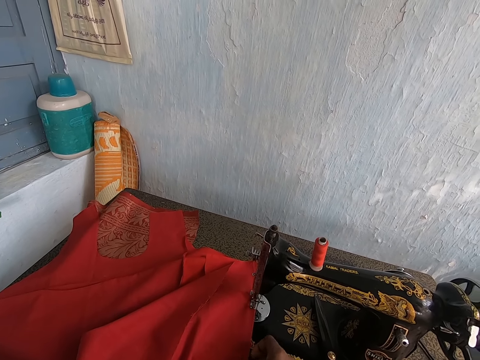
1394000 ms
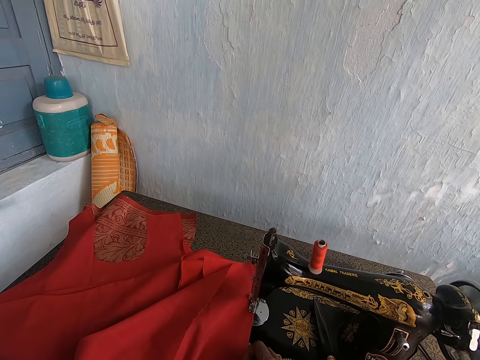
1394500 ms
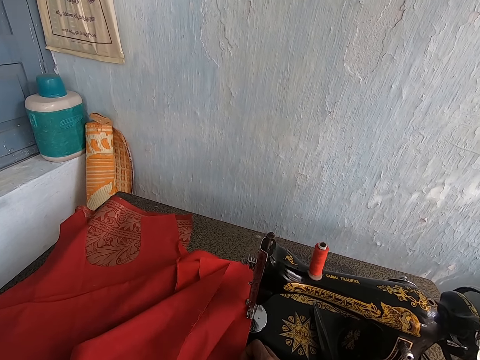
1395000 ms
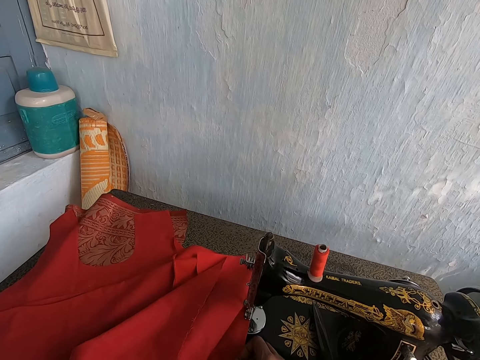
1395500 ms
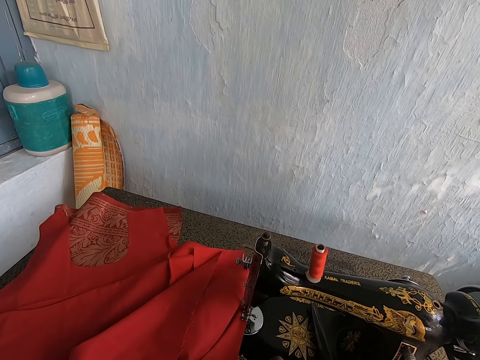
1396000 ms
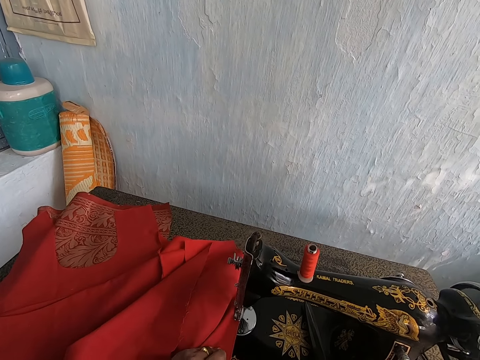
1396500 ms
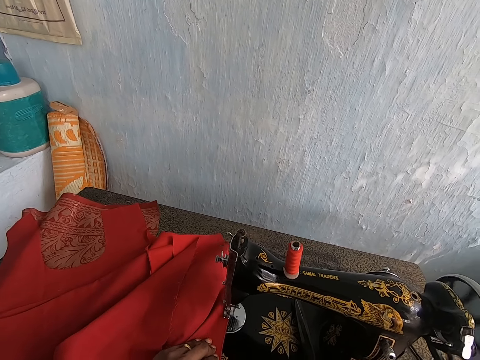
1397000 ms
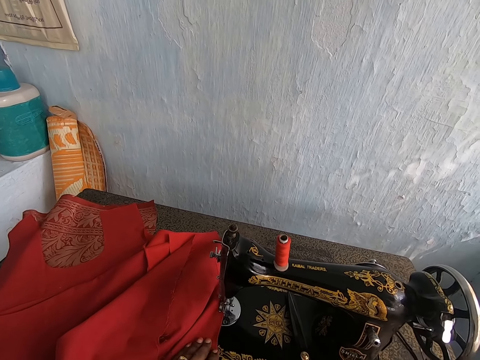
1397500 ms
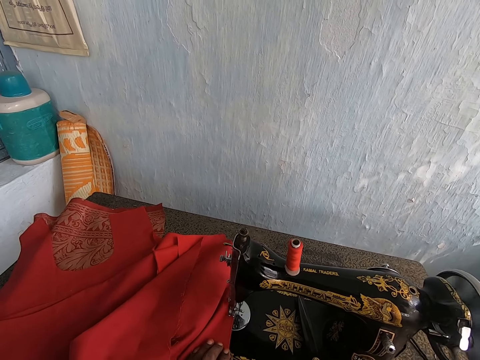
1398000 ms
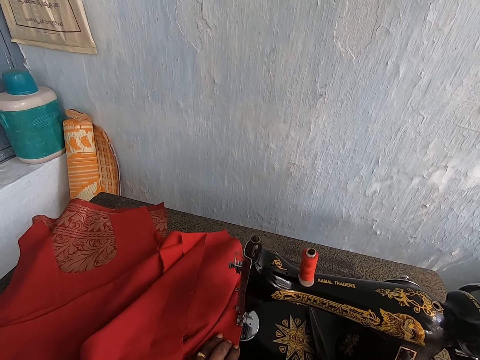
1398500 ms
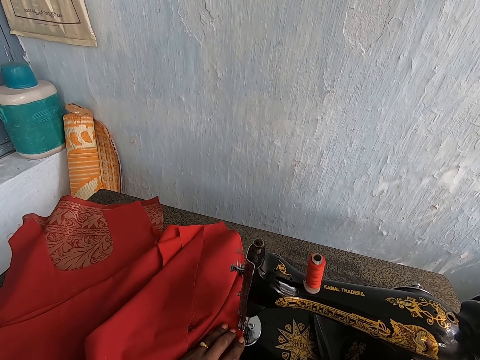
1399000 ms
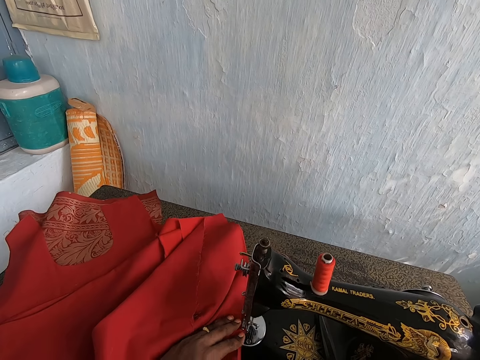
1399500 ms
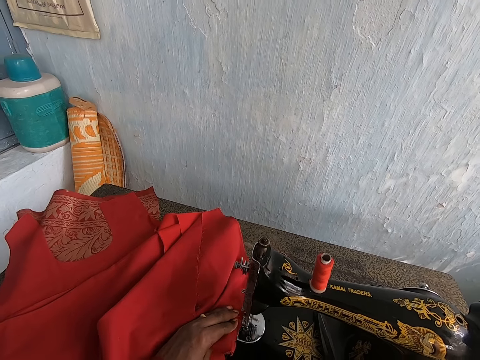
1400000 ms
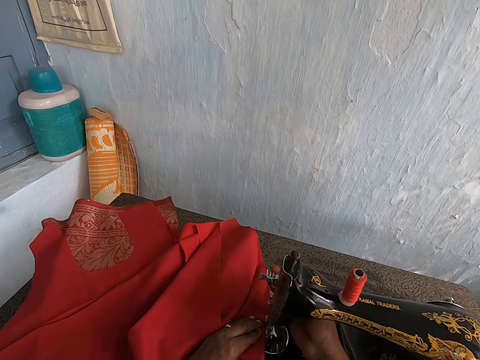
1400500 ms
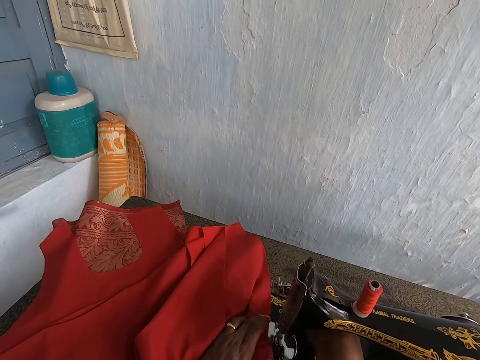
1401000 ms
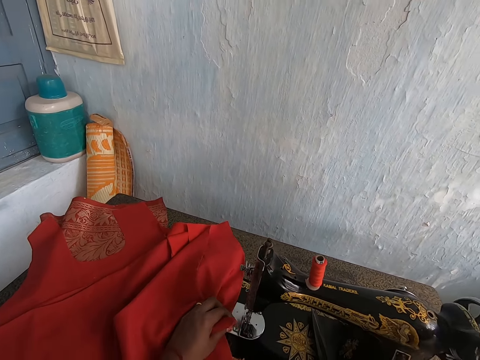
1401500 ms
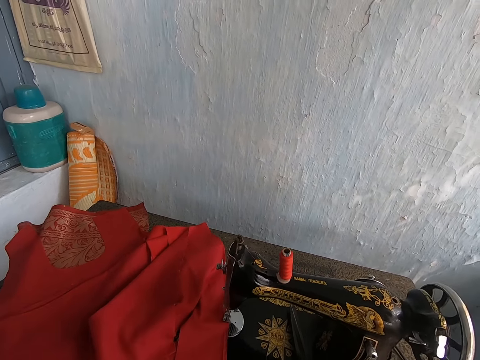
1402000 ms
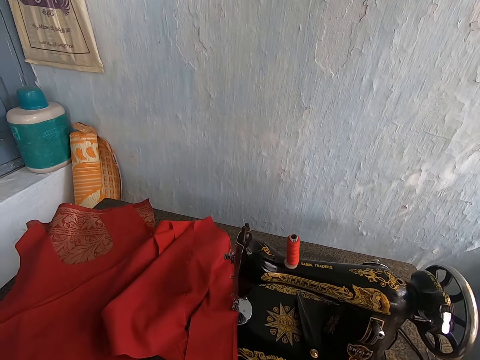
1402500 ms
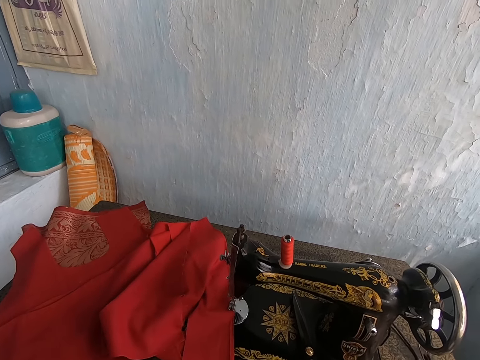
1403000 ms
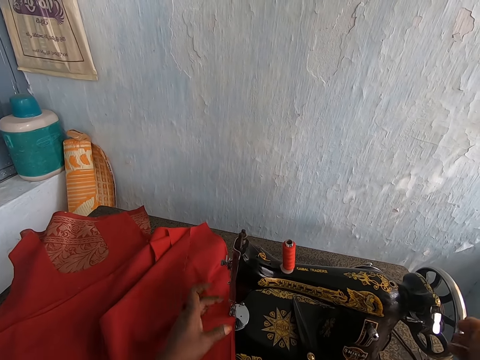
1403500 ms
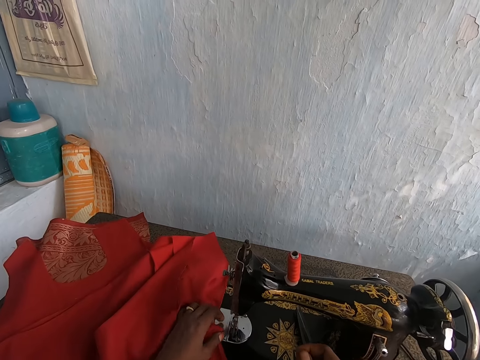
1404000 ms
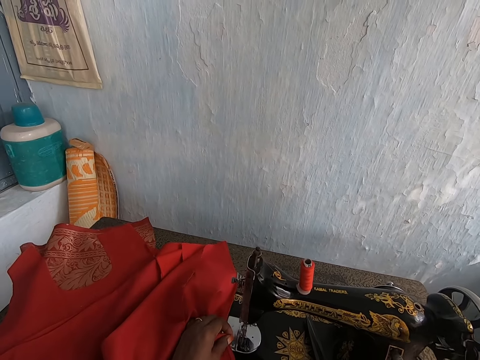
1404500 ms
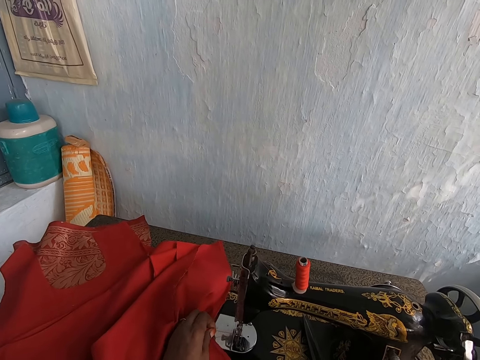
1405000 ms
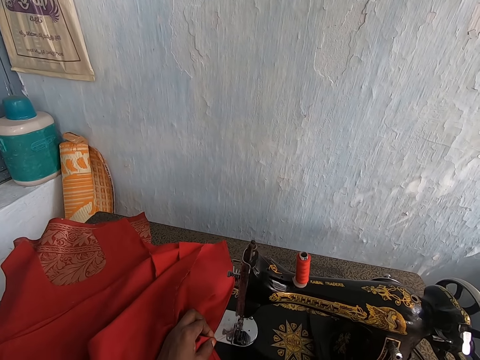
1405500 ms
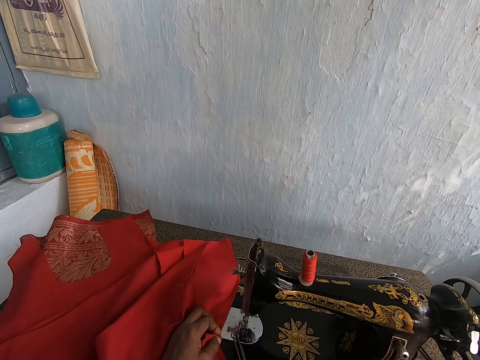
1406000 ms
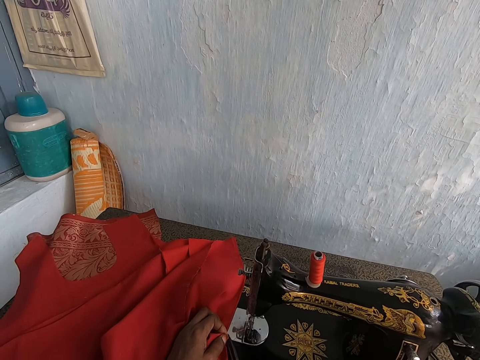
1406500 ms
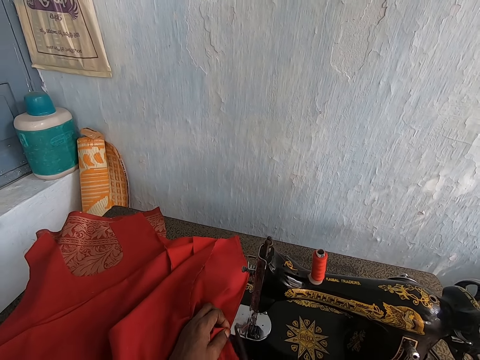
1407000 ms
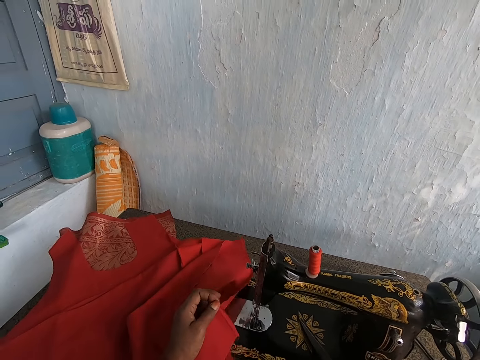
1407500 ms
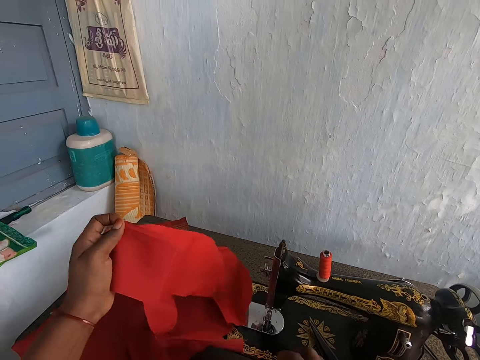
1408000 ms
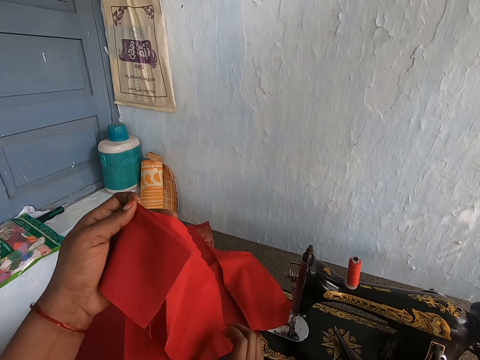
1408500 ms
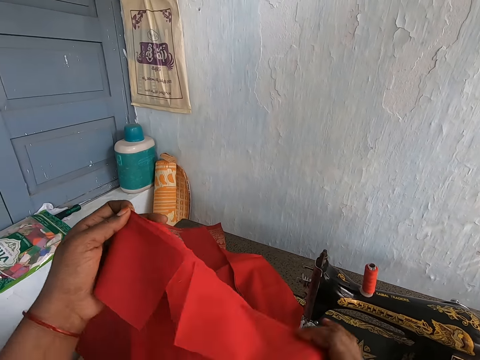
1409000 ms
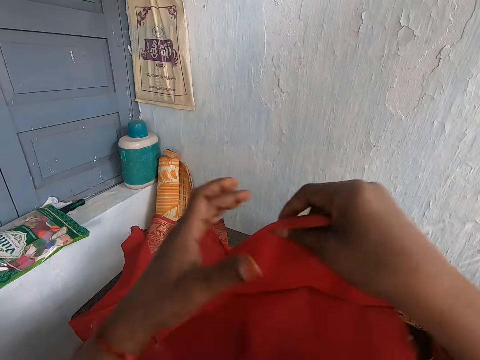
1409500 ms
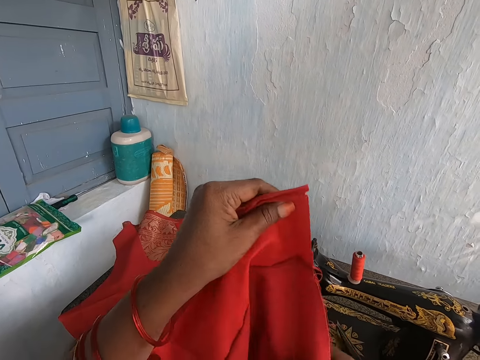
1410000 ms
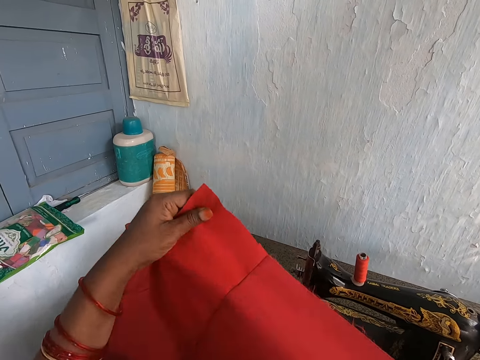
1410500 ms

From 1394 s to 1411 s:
The camera wearer sews the red fabric in her hands with the sewing machine. She operates the sewing machine's presser bar with her right hand. She adjusts the sewing machine. She removes both hands from the sewing machine. She places her left hand on the red fabric. She touches the sewing machine's balance wheel with her right hand. She holds a cloth. She picks up the scissors from the sewing machine with her right hand. She cuts the thread on the red fabric with the scissors in her right hand. She lifts up the red fabric from the sewing machine with her left hand and drops the scissors on the sewing machine with her right hand. She holds the red fabric with her hands. She picks the cloth.

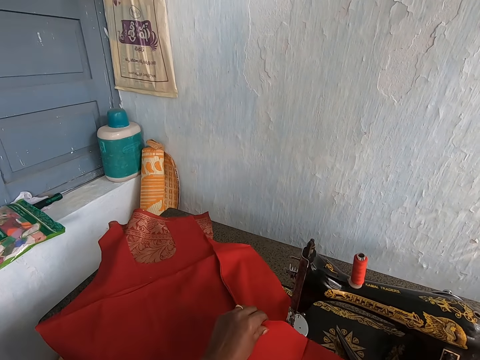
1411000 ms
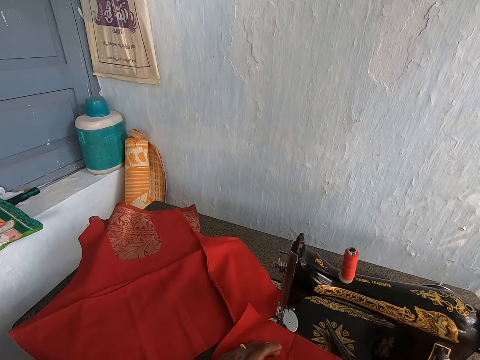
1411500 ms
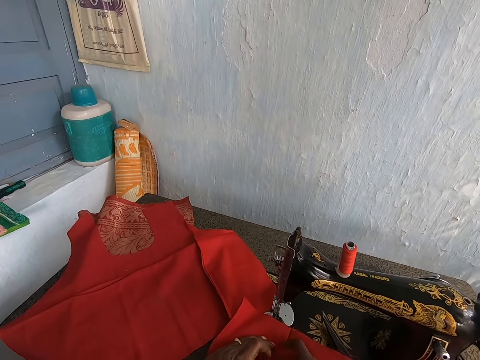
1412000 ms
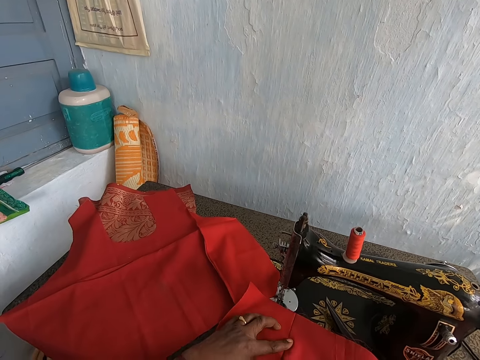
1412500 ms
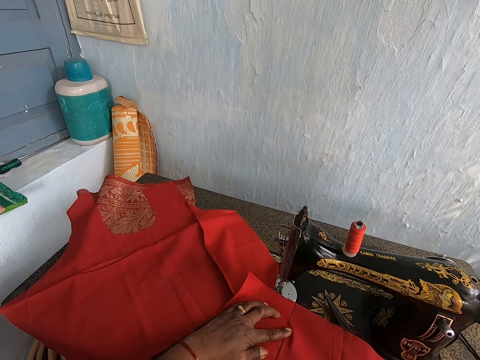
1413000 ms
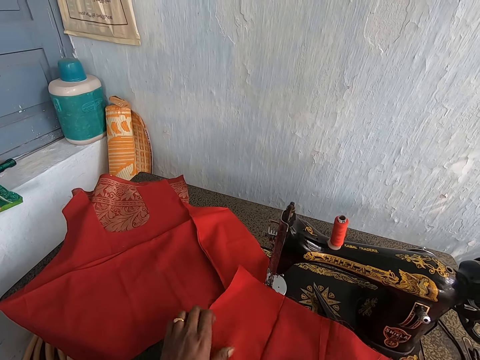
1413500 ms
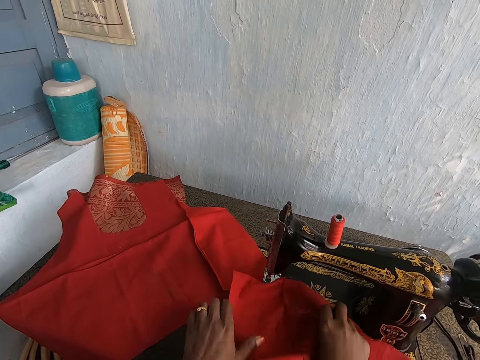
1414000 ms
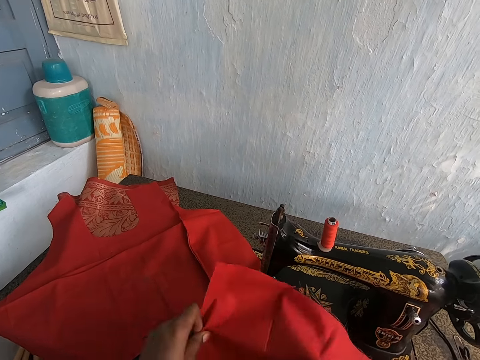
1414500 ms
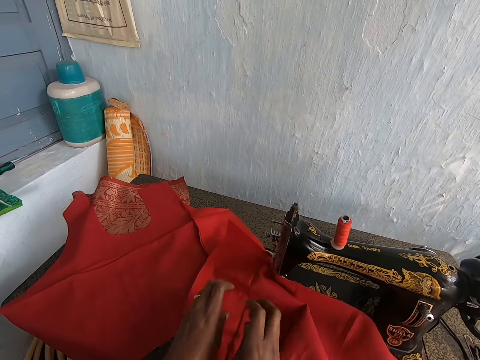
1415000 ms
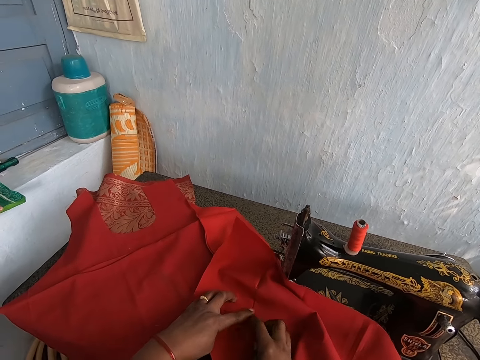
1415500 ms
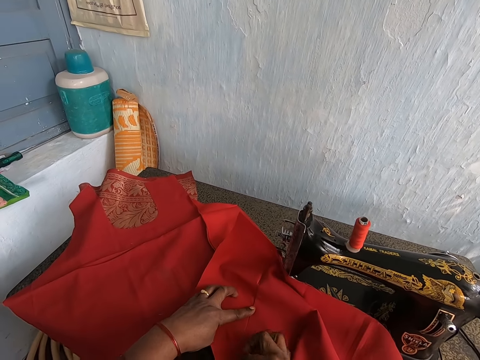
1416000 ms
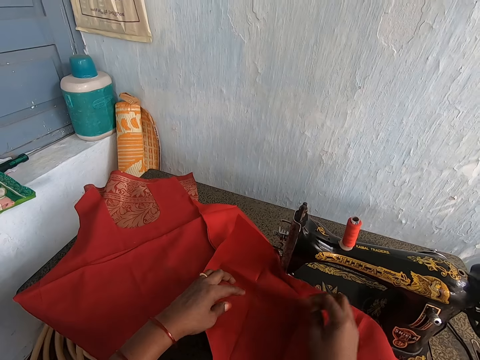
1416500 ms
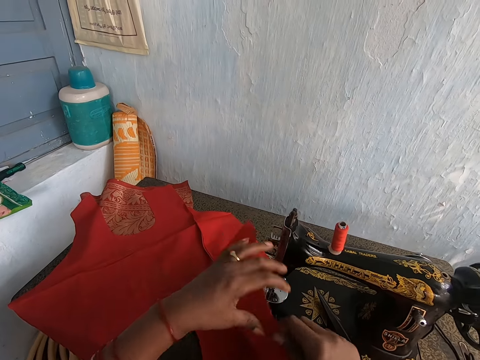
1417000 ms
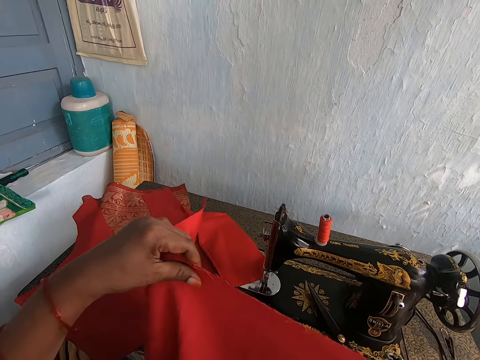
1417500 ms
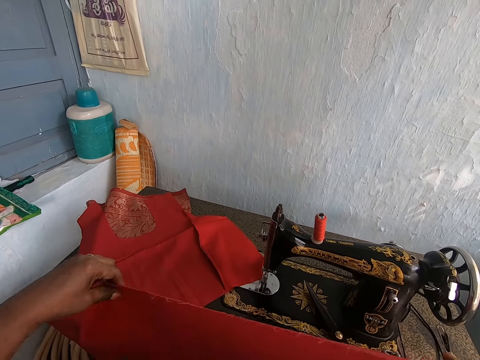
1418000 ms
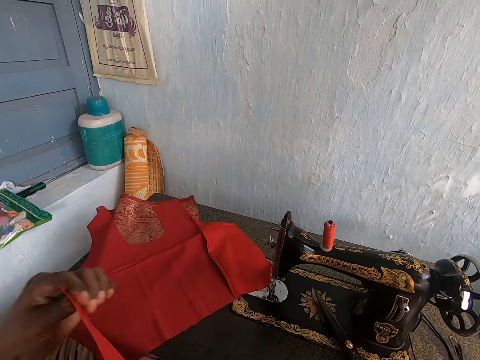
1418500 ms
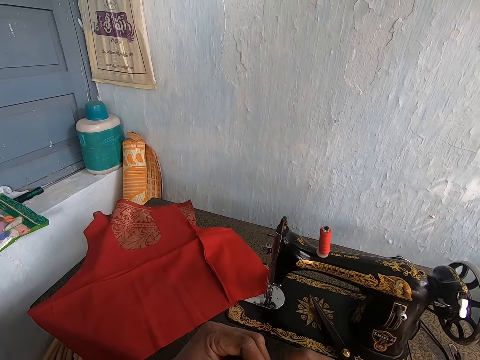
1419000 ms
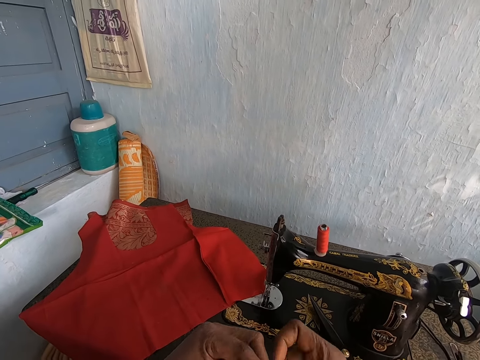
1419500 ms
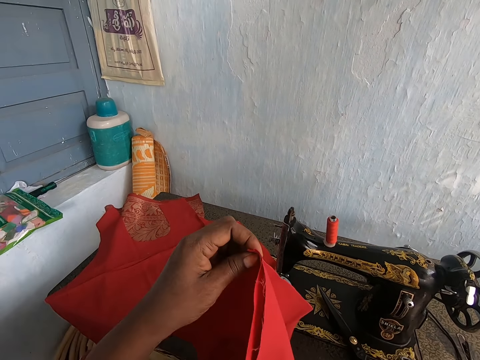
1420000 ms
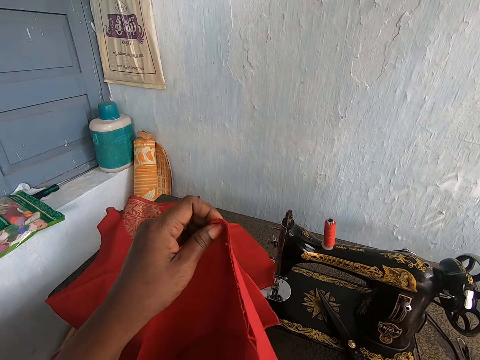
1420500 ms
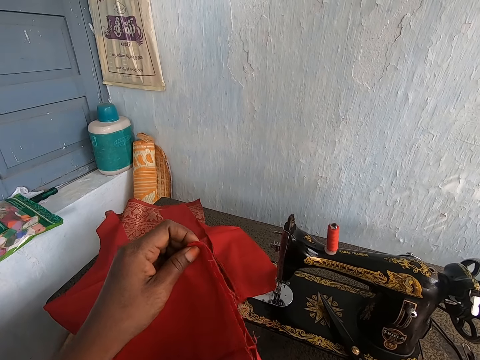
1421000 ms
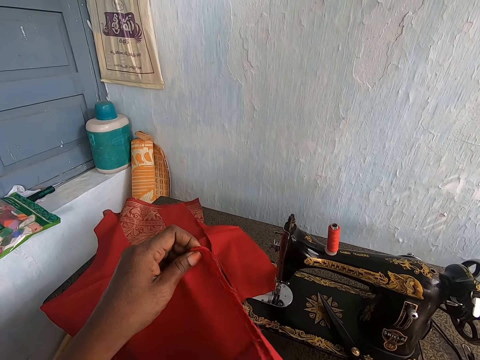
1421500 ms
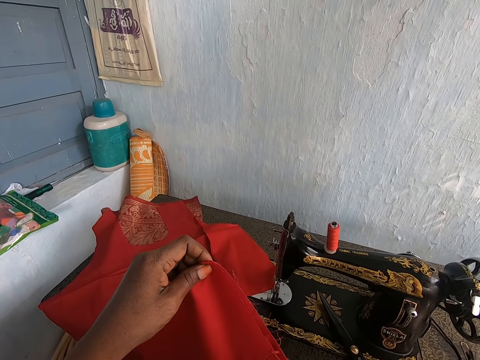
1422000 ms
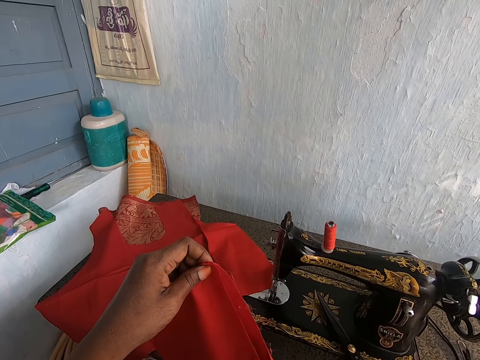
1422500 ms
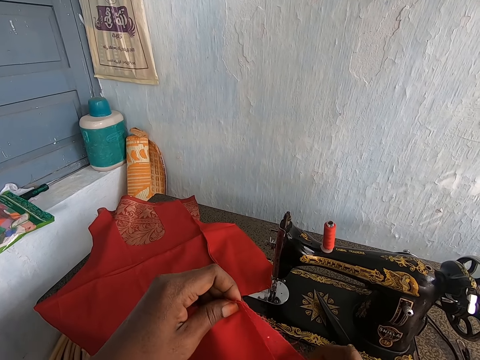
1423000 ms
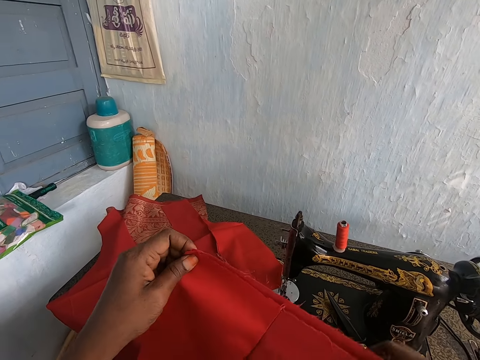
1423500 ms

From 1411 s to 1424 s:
The camera wearer places the red fabric on the sewing machine with her hands. She adjusts the red fabric on the sewing machine with her hands. She picks up the red fabric from the sewing machine with her hands. She folds the red fabric with her hands.
